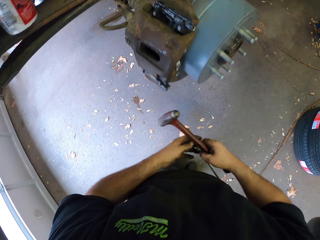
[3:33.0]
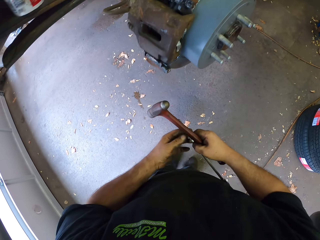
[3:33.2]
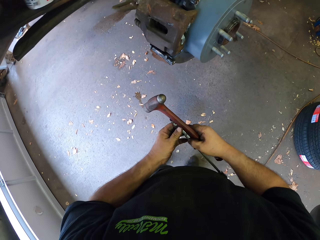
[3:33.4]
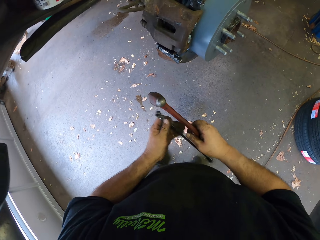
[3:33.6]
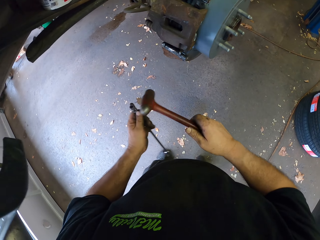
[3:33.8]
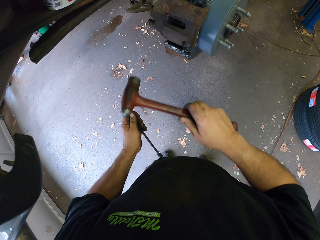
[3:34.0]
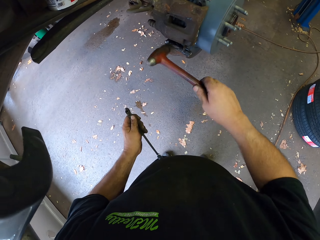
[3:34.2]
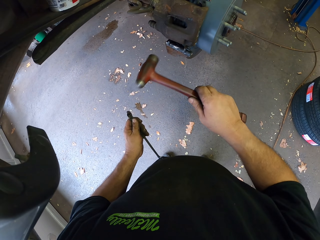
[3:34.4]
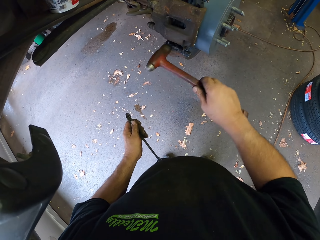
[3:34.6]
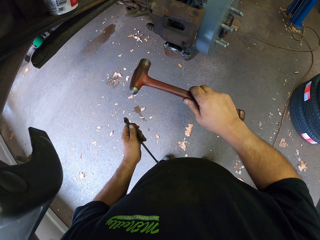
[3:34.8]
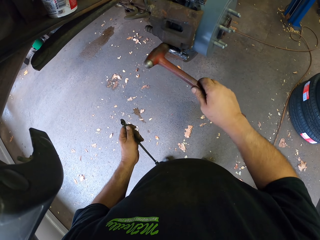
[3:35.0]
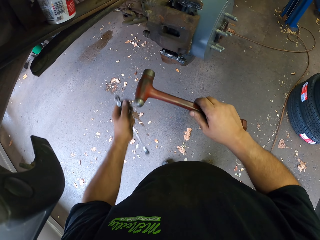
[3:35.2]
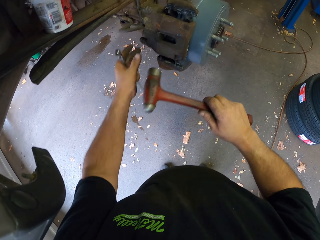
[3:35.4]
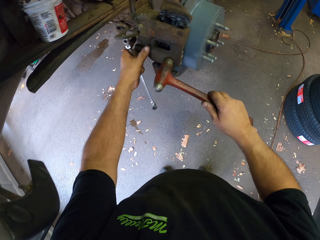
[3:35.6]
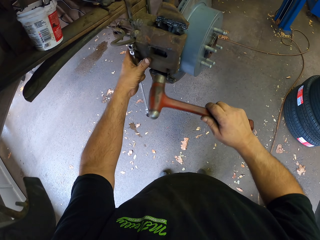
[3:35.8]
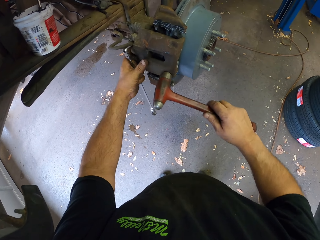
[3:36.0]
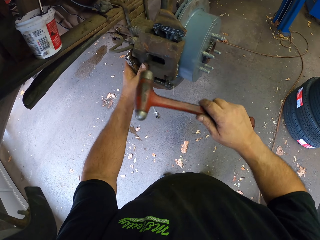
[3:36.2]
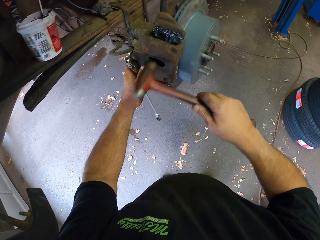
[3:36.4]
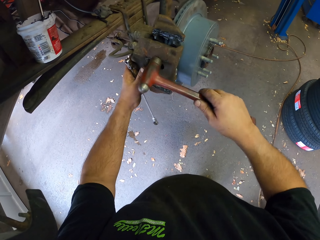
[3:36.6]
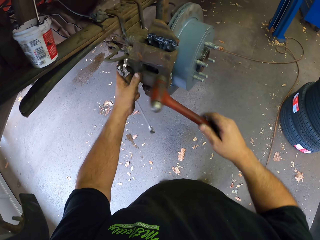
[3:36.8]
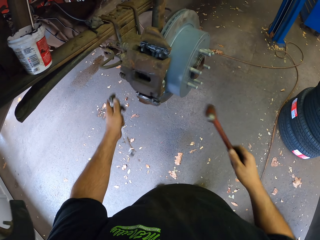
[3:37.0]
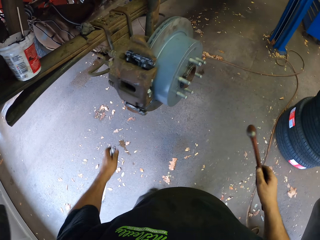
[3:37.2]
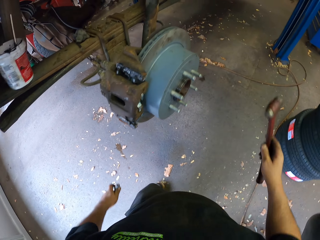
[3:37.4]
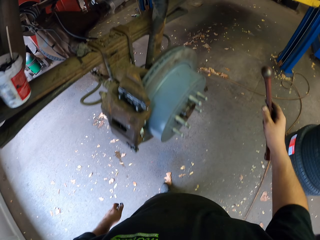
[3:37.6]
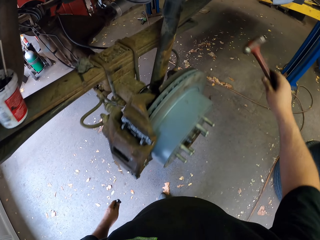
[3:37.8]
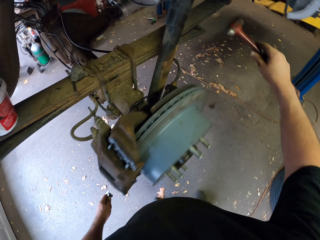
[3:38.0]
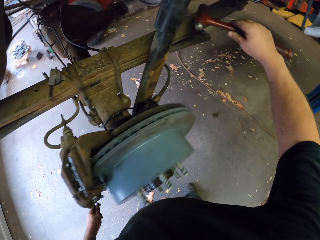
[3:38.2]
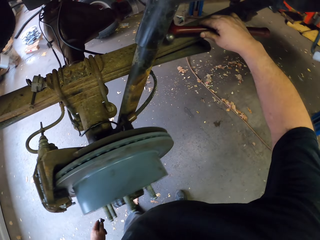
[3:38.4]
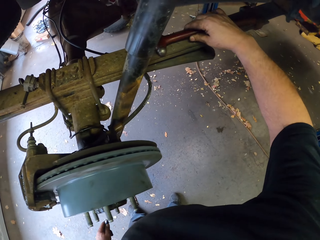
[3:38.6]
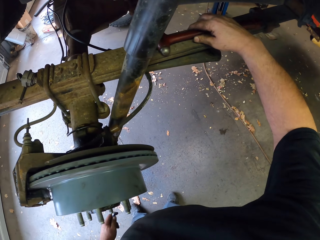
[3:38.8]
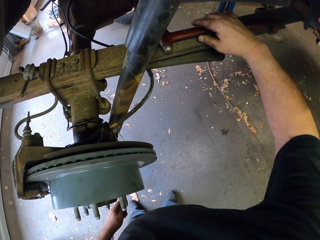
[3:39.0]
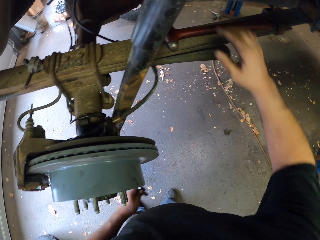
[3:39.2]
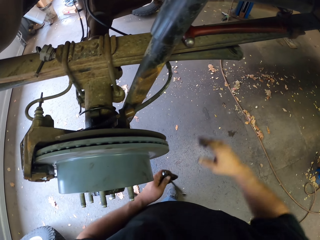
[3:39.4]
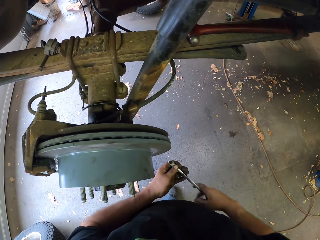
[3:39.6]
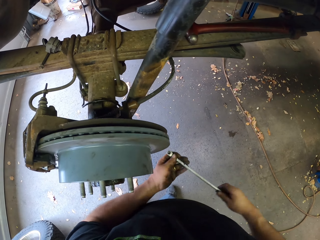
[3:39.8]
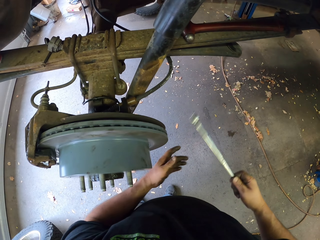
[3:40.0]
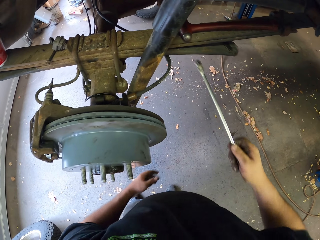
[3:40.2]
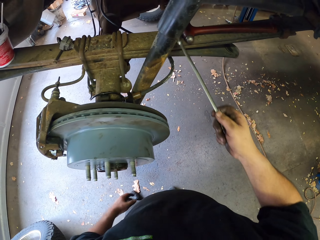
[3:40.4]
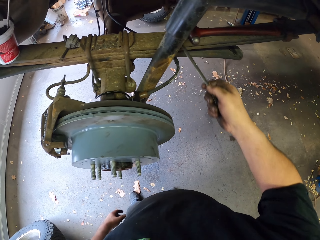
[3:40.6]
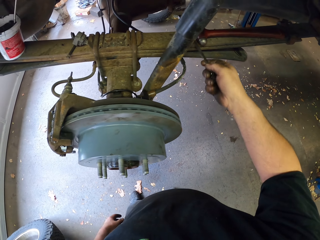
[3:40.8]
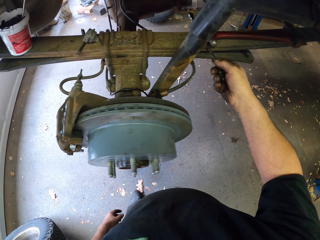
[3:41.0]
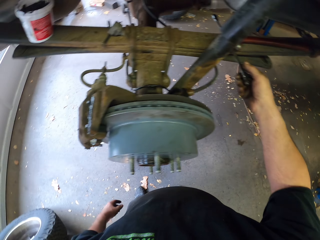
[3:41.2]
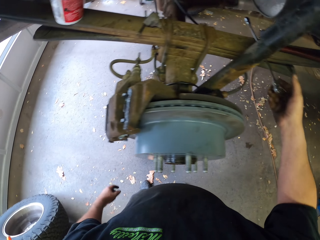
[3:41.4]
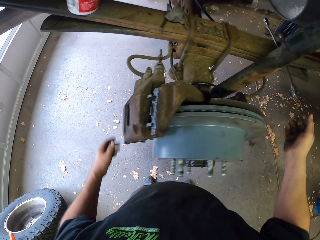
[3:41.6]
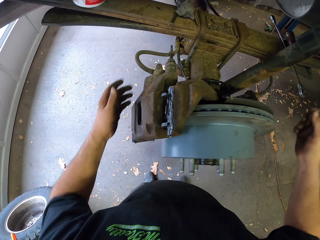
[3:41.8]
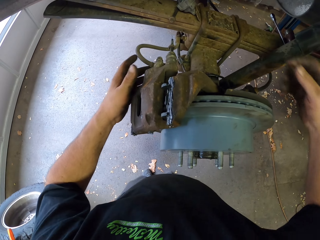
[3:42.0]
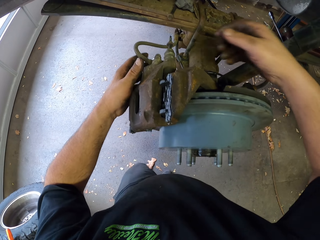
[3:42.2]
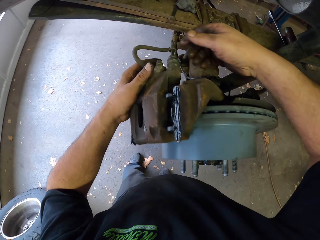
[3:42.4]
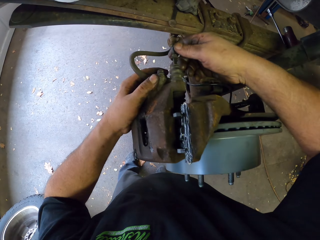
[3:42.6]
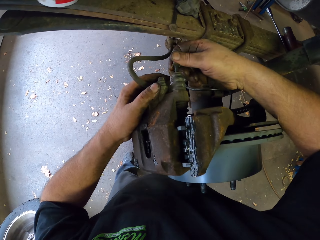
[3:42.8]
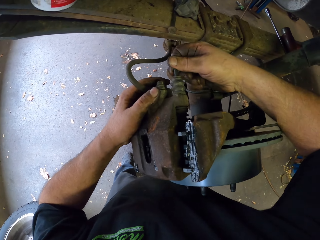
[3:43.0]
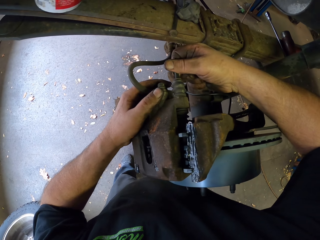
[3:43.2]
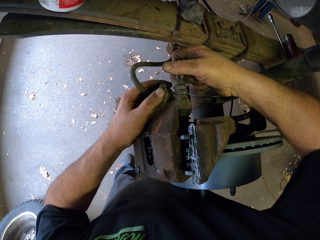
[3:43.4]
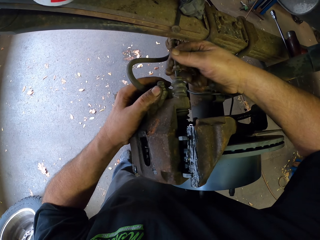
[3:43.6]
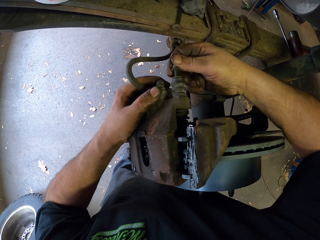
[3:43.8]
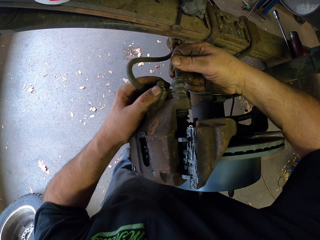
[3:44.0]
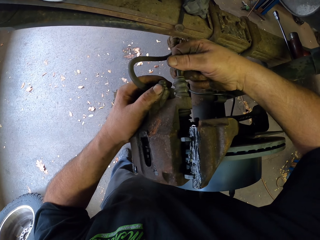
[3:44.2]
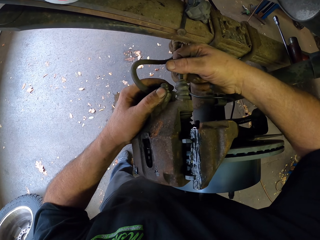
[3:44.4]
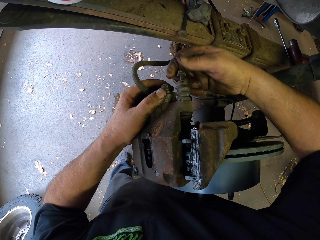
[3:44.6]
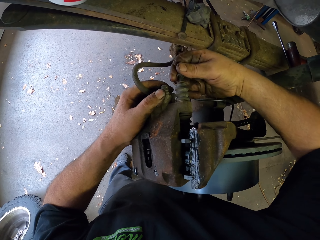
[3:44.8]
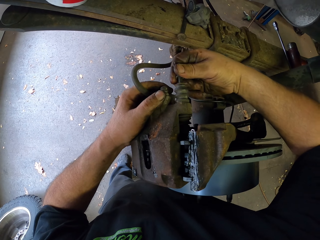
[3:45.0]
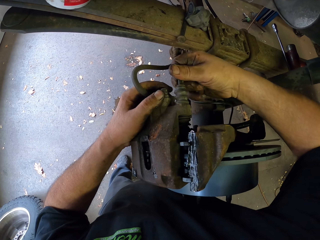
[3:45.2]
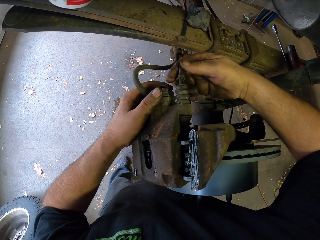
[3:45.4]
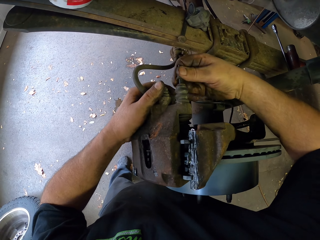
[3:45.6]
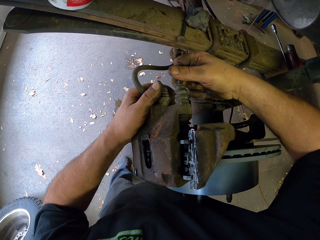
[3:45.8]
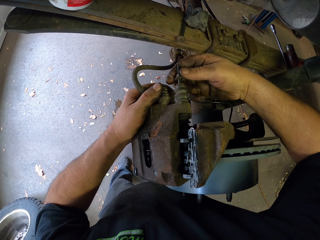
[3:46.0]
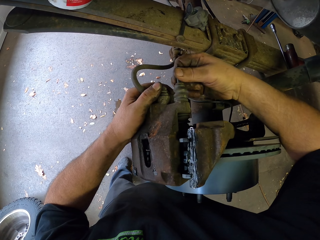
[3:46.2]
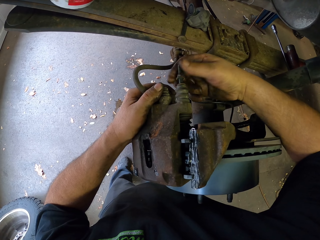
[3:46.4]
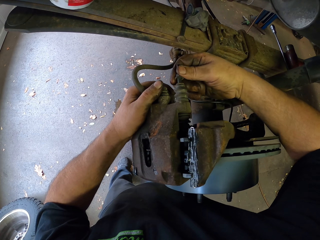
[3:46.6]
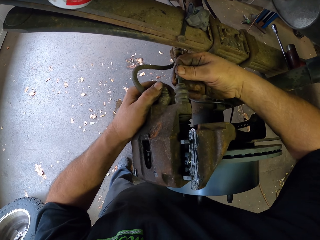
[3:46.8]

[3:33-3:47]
The camera wearer hits the brake pad with the mallet hammer. They work on the car. They put the mallet hammer down, put the ring spanner down, and fix the bolt in the brake pad. They work on the car.

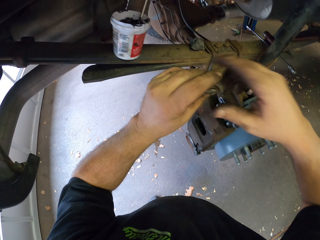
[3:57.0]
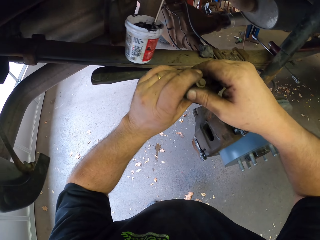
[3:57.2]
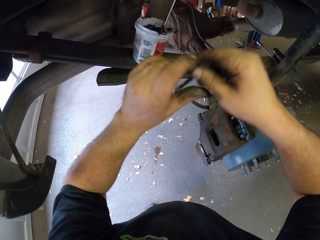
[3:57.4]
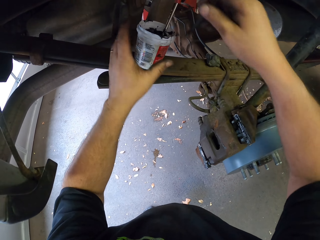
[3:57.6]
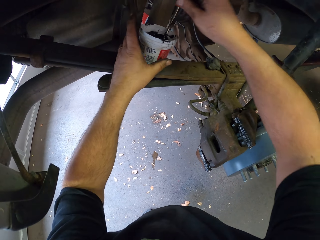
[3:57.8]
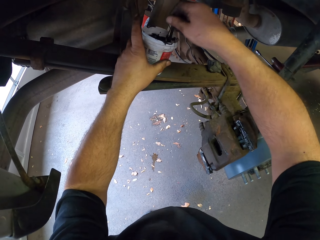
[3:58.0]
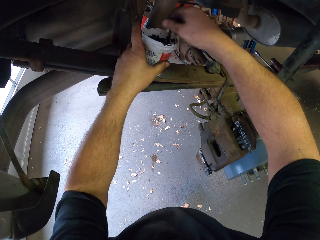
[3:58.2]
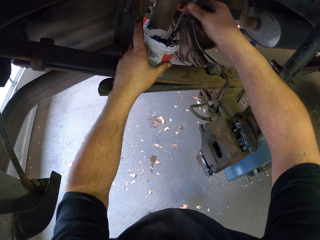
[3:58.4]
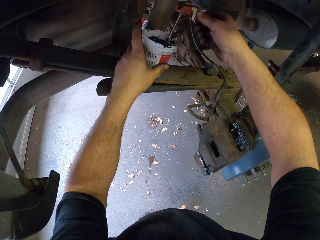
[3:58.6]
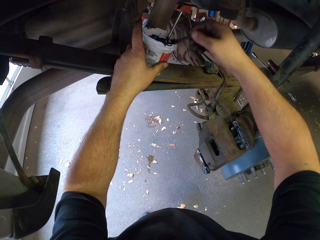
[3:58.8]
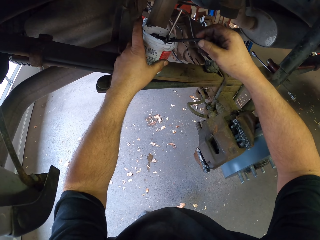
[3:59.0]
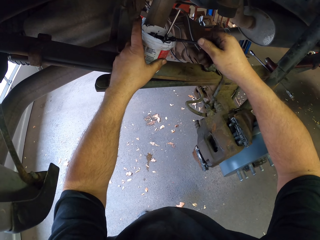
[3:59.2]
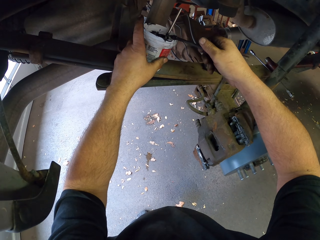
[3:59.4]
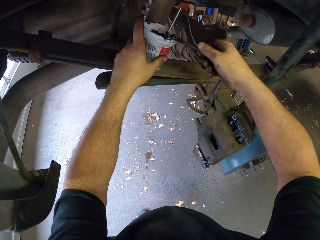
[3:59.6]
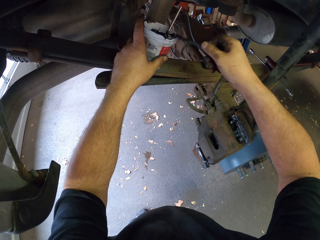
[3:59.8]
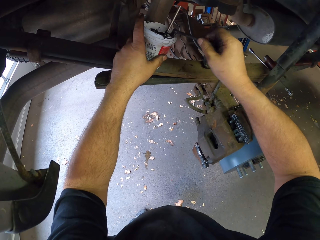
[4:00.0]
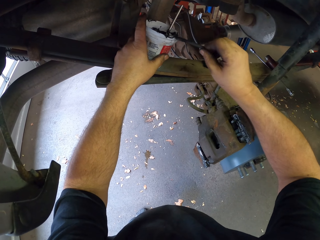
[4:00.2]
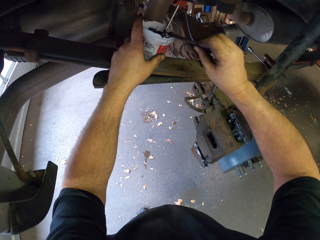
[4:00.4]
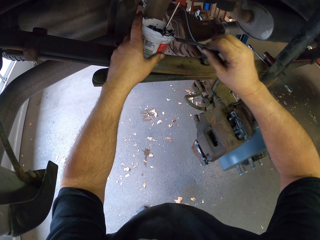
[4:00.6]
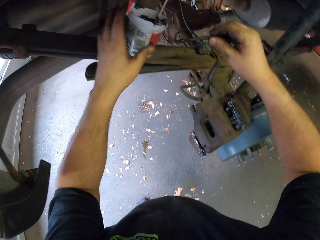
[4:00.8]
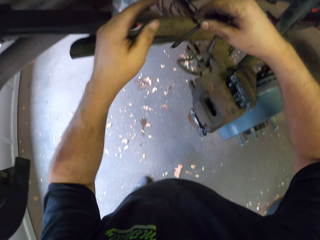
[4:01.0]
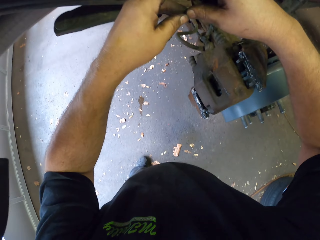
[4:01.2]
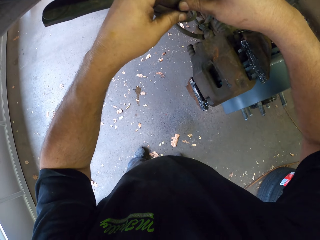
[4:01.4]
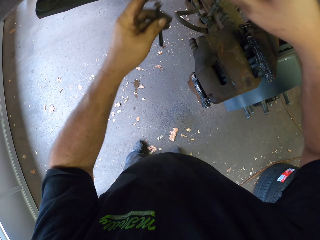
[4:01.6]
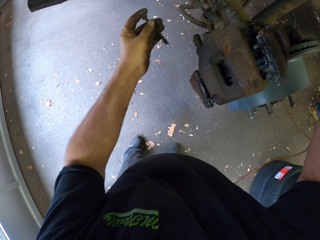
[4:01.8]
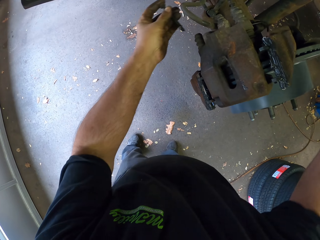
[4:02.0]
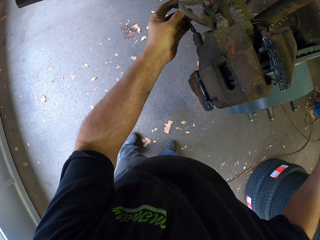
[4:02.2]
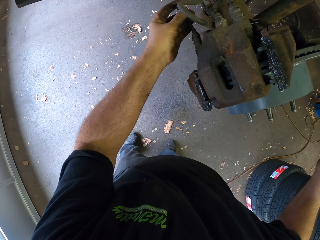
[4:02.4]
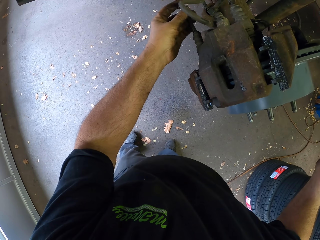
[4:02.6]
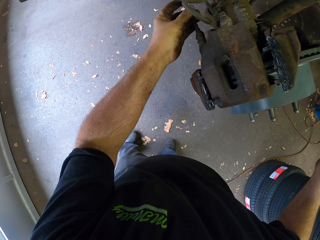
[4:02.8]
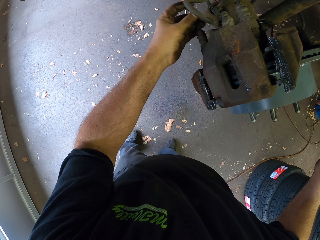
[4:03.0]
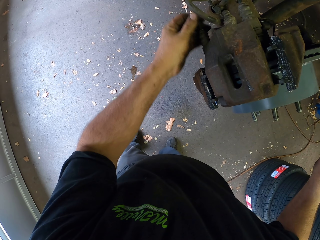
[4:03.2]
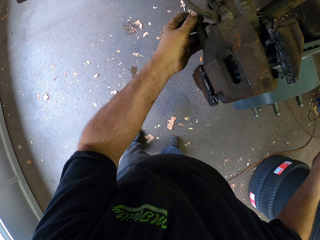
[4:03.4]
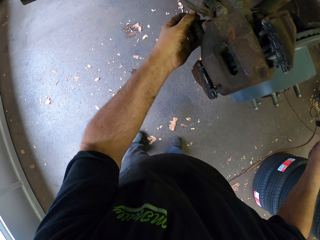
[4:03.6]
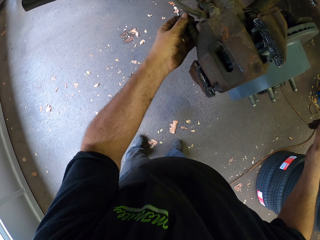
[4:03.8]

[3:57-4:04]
The camera wearer picks up a bolt. They dip the bolt in a container, rub off excess oil on the container, fix the bolt in the brake pad, and work on the car.
